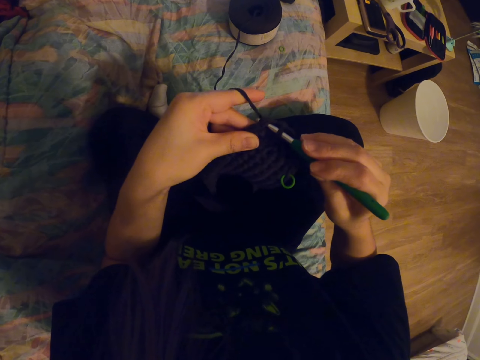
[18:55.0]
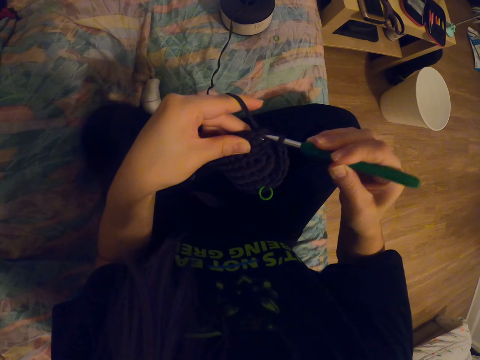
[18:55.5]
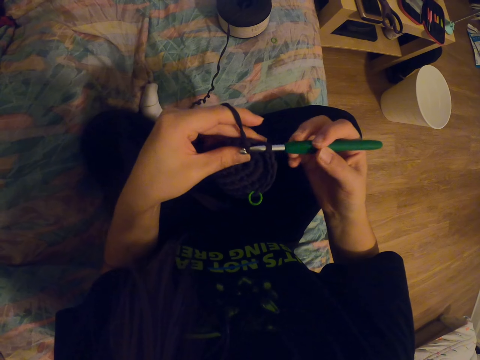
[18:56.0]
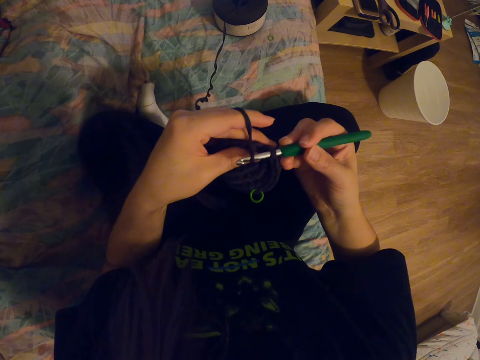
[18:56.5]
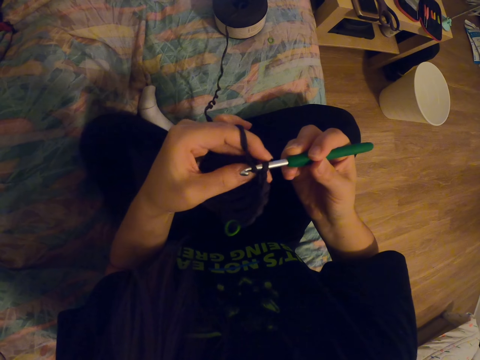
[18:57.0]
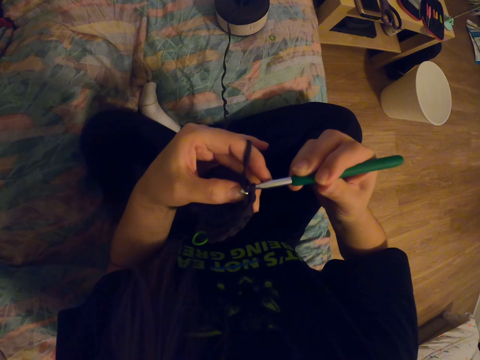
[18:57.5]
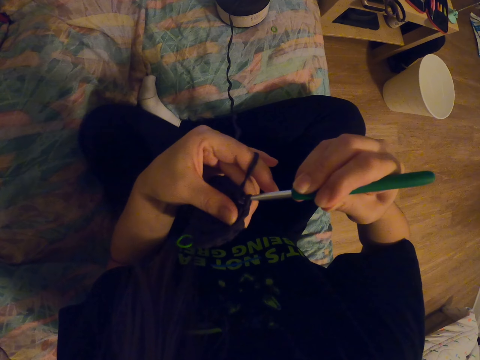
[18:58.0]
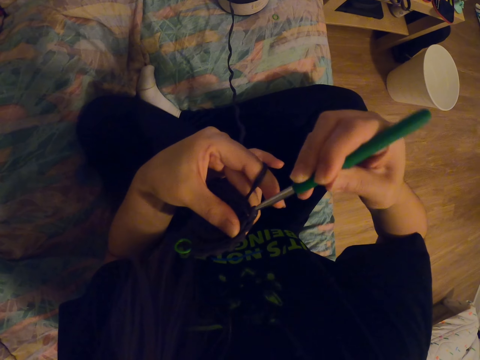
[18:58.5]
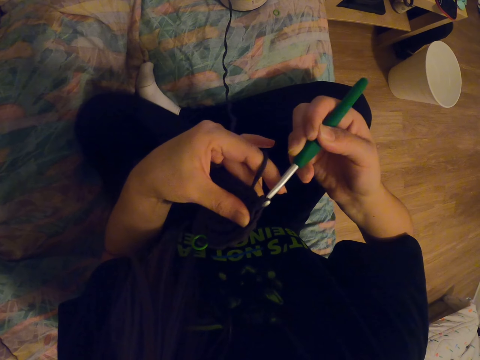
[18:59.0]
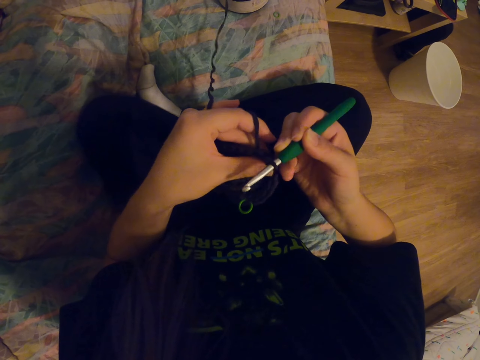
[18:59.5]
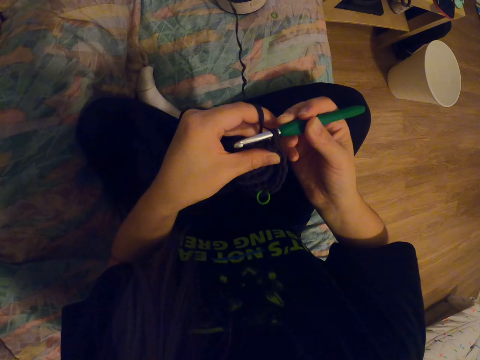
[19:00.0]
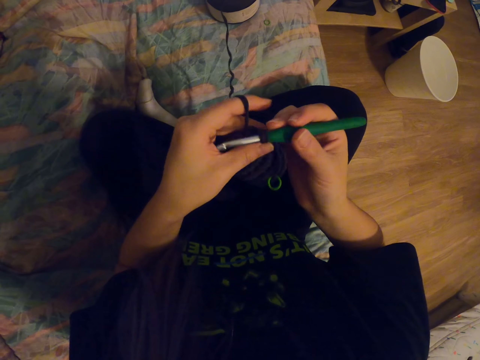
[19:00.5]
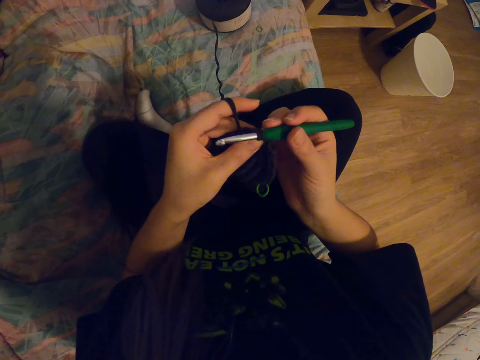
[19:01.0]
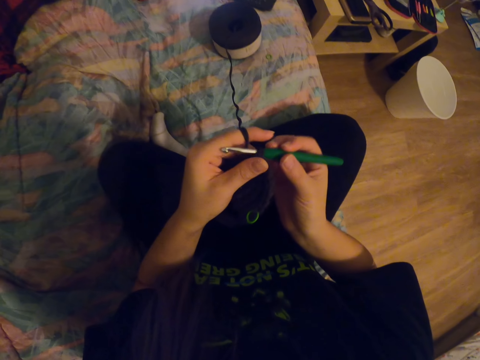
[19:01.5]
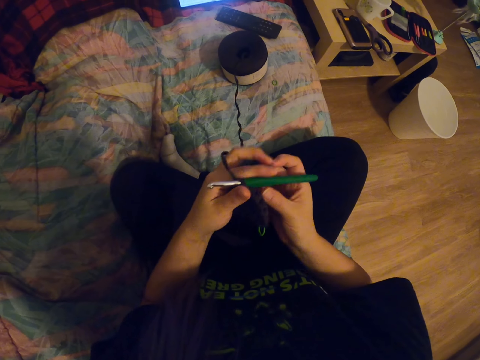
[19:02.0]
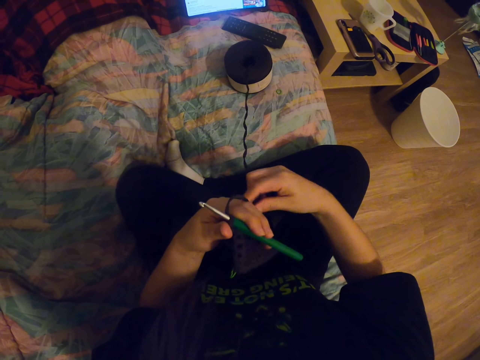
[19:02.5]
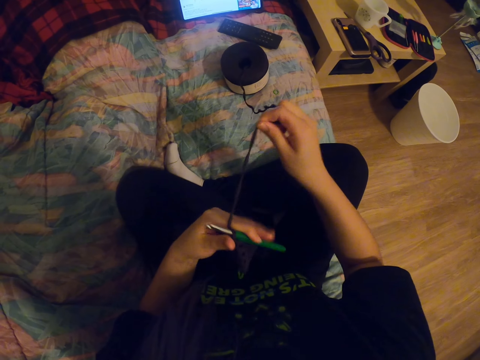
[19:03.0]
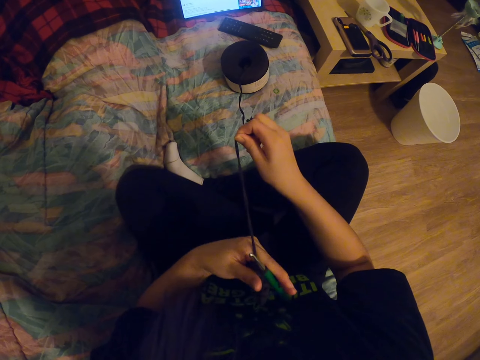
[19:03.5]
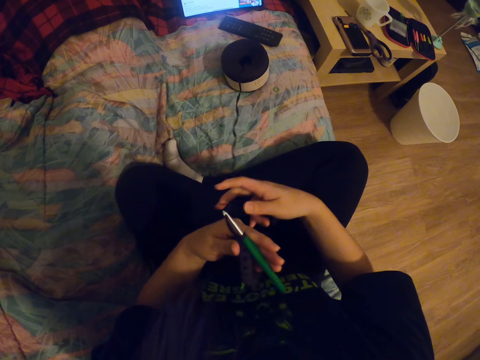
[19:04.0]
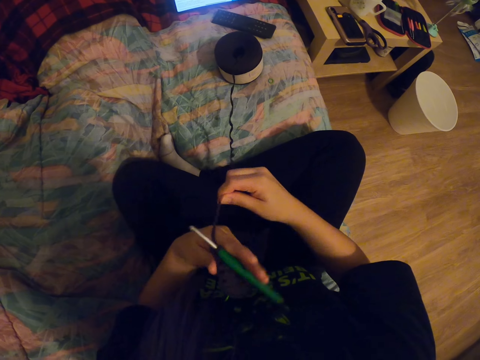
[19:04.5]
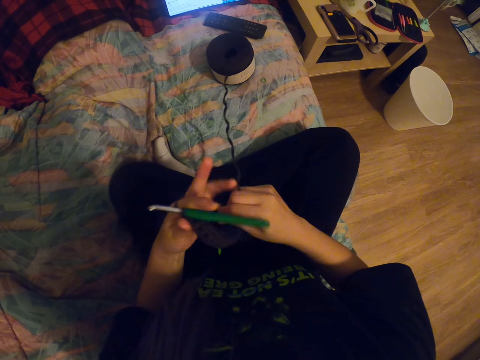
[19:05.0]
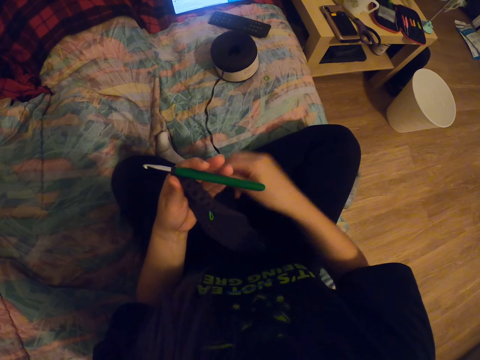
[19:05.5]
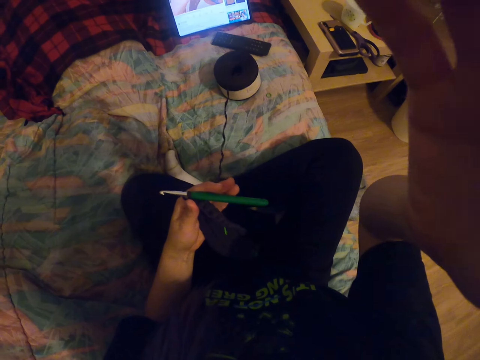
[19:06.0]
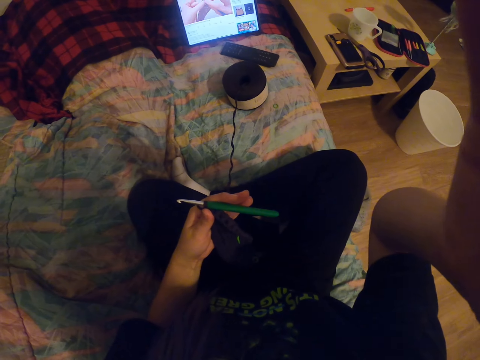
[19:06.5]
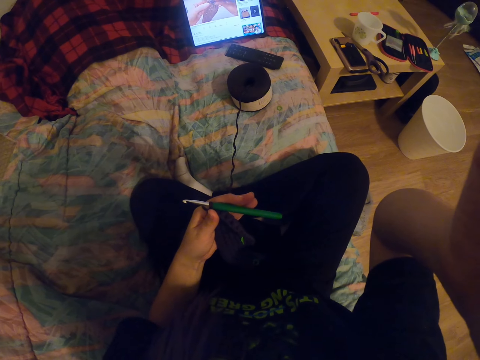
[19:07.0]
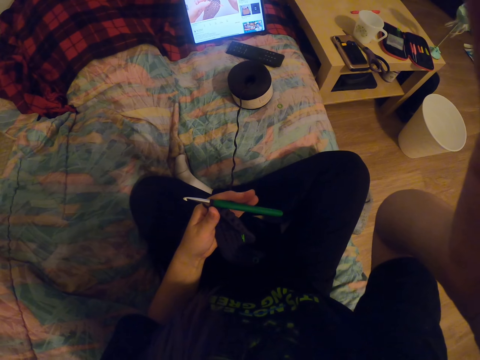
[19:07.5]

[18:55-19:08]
The camera wearer stretches the thread. She pulls the yarn. She rolls the thread on her fingers. She adjusts the camera. She touches something.
